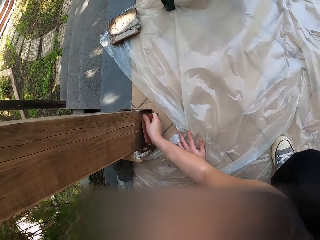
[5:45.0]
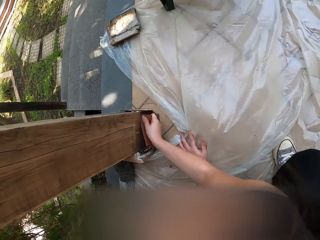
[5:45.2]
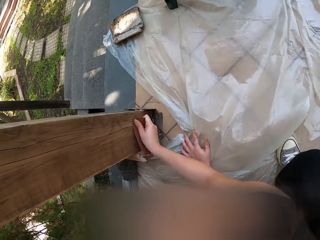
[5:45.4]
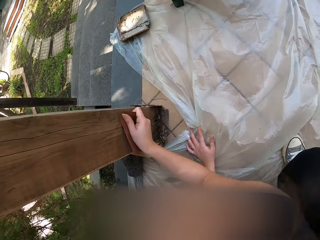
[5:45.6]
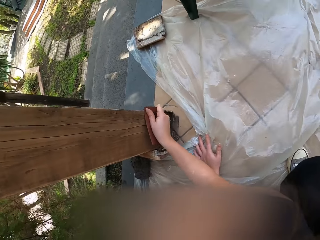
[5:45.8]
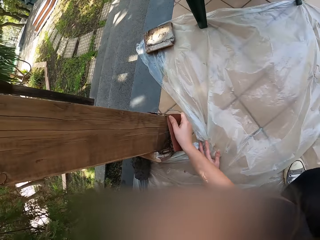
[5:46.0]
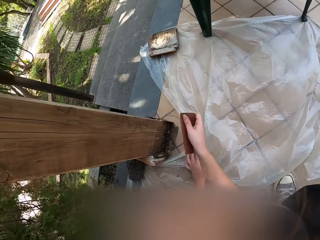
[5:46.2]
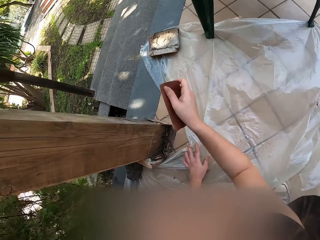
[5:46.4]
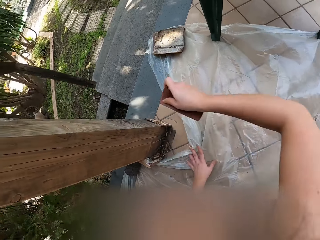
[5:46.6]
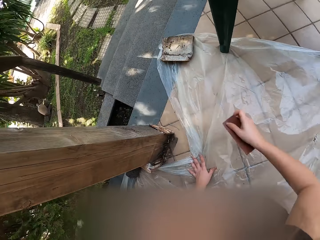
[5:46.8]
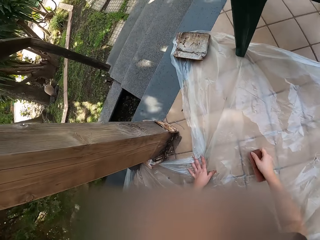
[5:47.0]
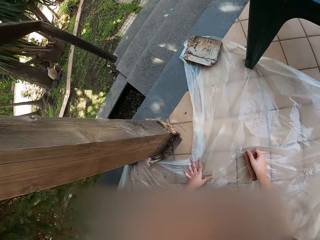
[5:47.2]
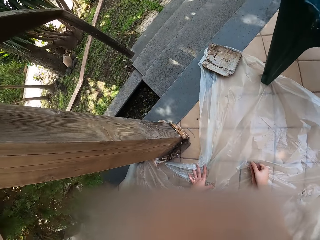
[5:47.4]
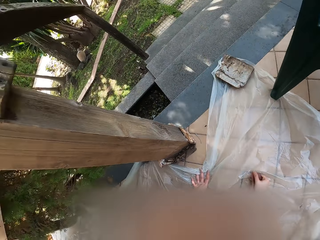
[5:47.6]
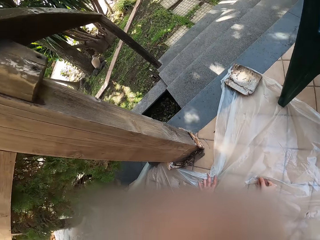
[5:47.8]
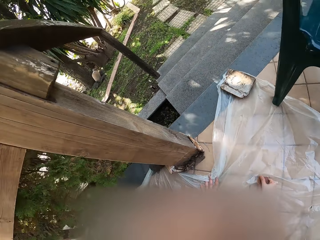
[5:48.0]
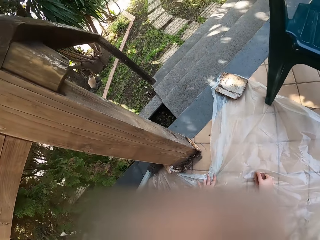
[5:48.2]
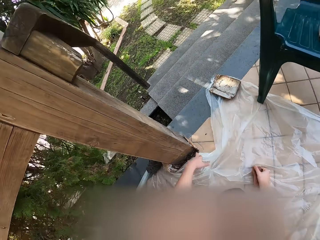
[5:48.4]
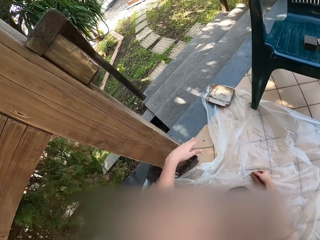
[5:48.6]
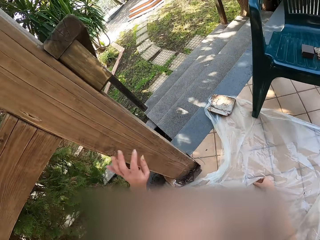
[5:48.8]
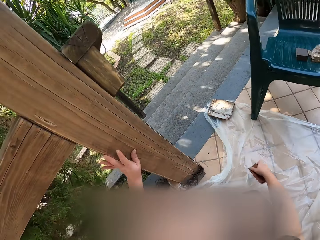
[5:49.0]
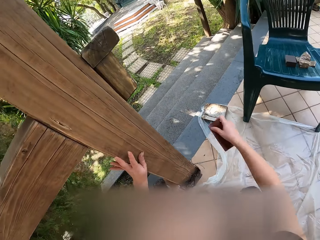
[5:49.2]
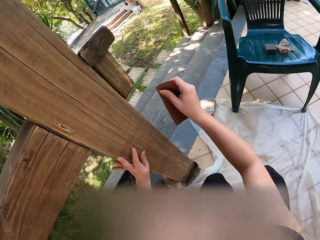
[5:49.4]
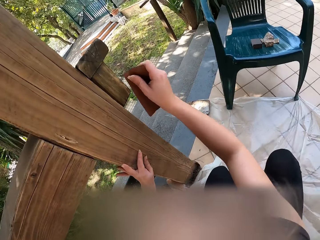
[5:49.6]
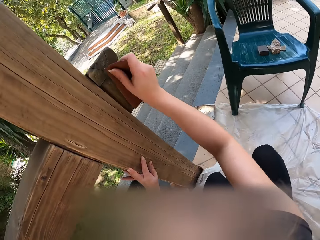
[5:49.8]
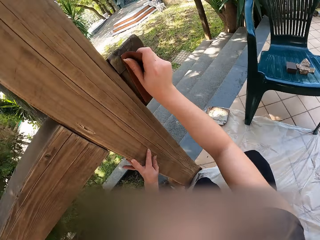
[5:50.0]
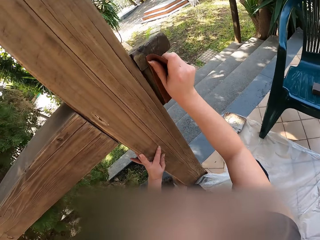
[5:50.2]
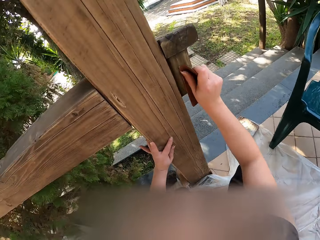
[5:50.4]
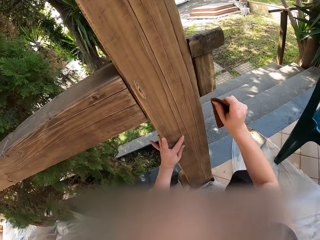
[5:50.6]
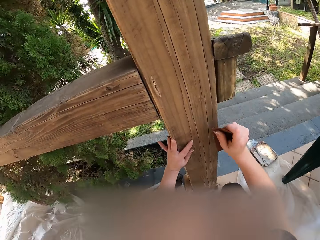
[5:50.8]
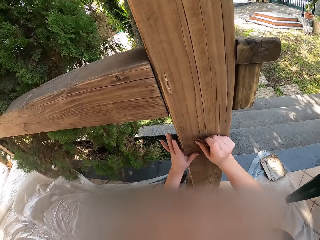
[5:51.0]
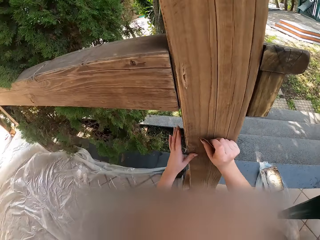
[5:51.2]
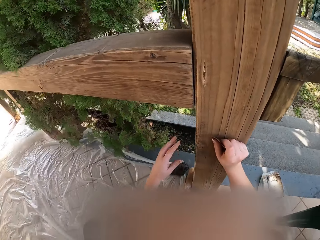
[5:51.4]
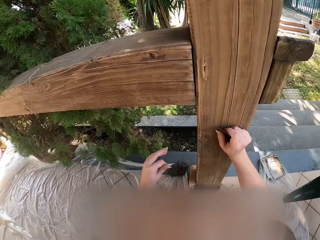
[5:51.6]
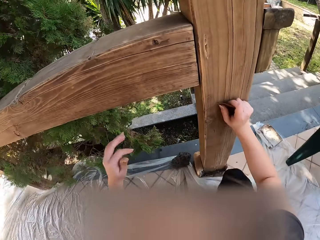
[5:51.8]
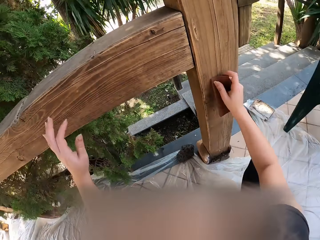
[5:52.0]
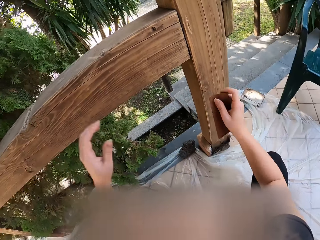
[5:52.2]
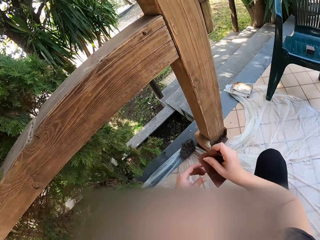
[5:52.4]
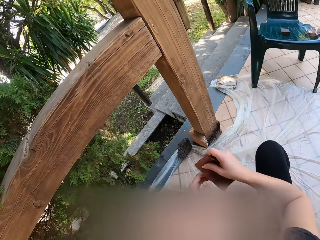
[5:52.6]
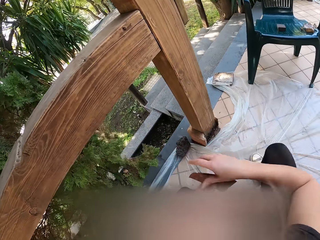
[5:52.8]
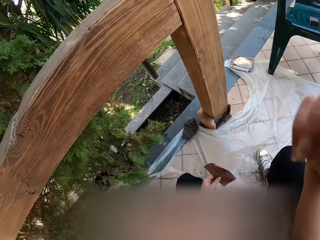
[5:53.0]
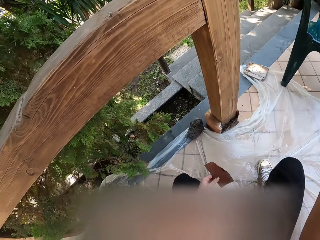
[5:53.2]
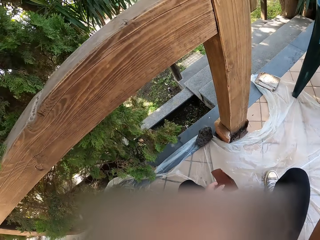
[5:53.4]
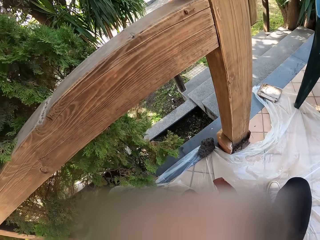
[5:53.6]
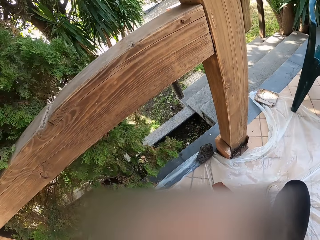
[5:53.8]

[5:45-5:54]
The camera wearer stares at the railing. She puts her hands on the paper and puts her hand on the wood. She smoothens the railing with the sandpaper. She removes her hand from the wood. She places the sandpaper in her left hand. She removes her hand from the wood again. She stares at the railing. She raises her hand.
